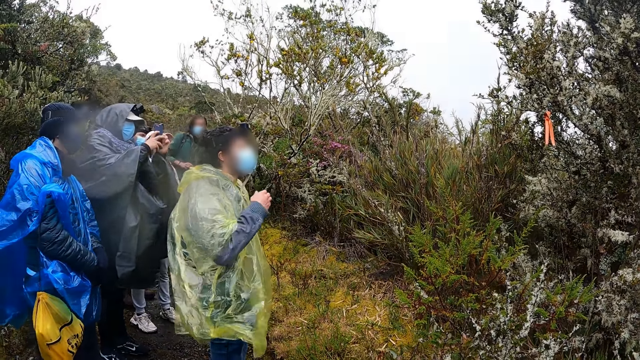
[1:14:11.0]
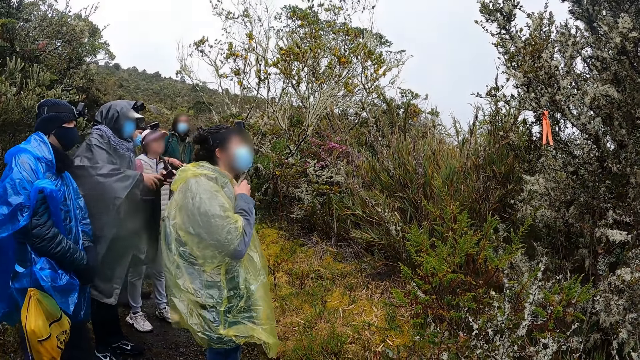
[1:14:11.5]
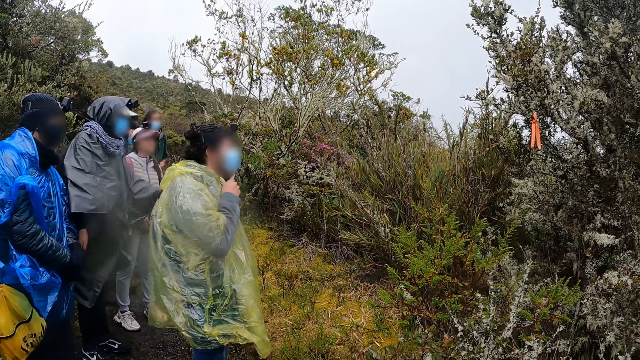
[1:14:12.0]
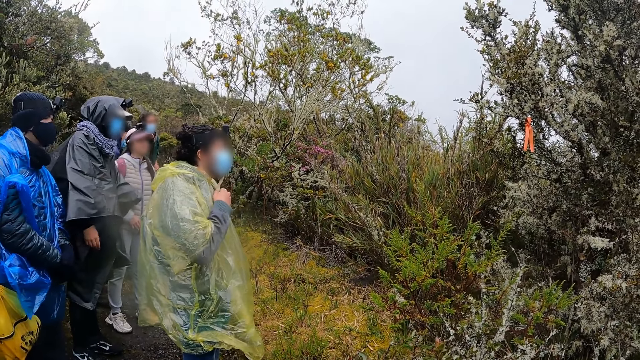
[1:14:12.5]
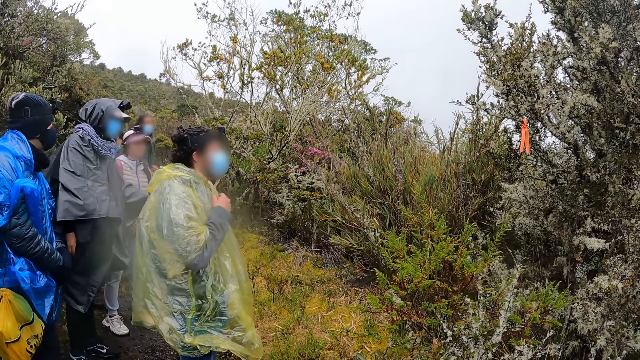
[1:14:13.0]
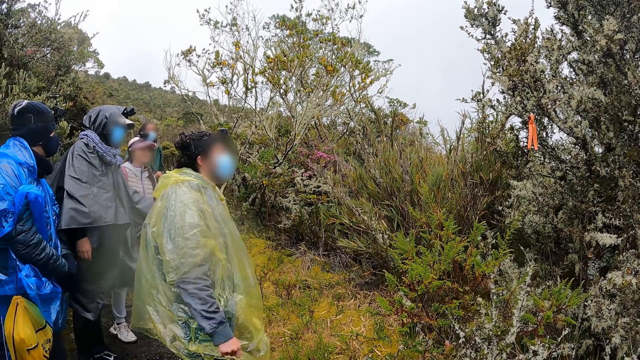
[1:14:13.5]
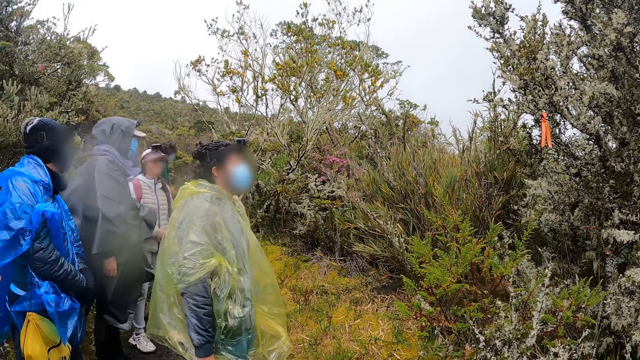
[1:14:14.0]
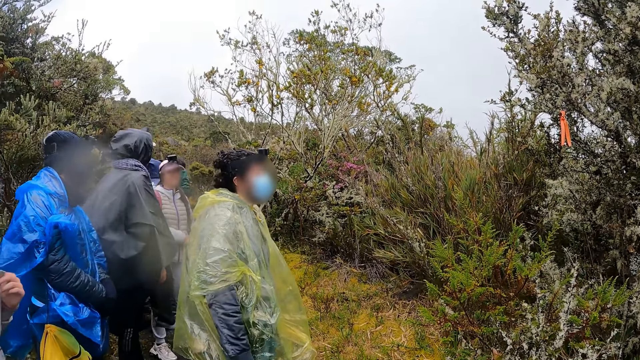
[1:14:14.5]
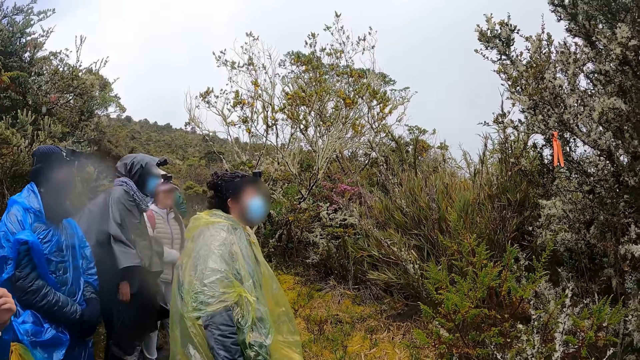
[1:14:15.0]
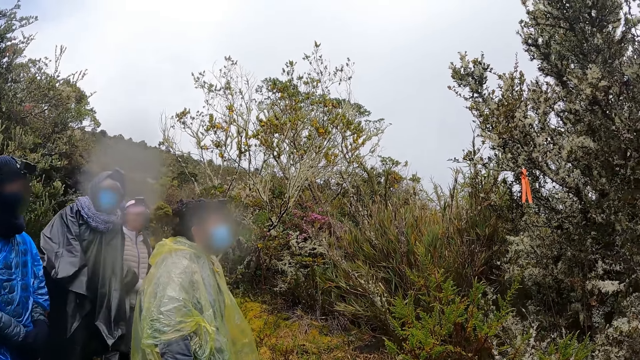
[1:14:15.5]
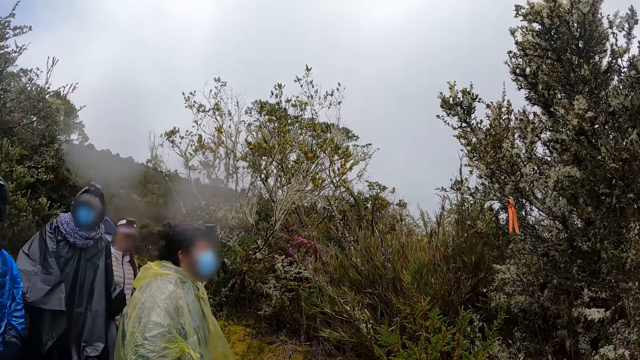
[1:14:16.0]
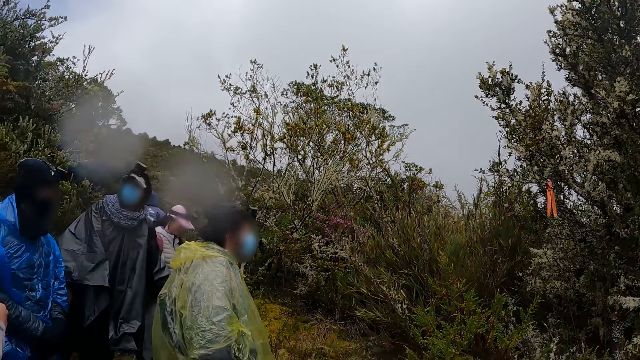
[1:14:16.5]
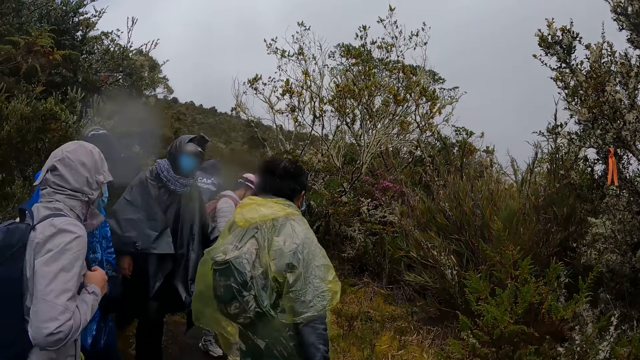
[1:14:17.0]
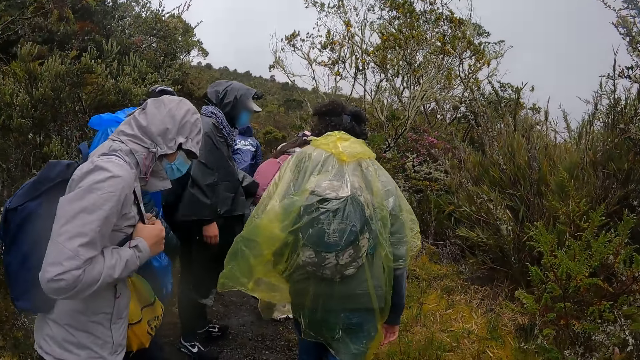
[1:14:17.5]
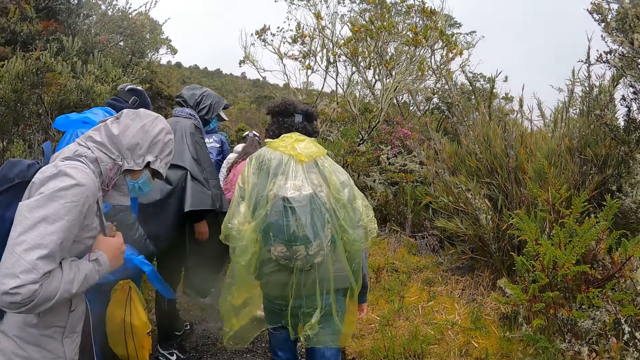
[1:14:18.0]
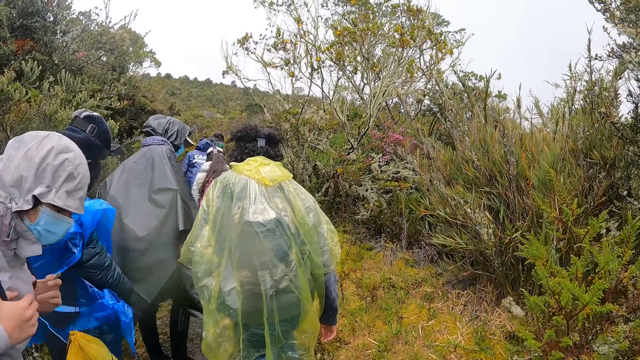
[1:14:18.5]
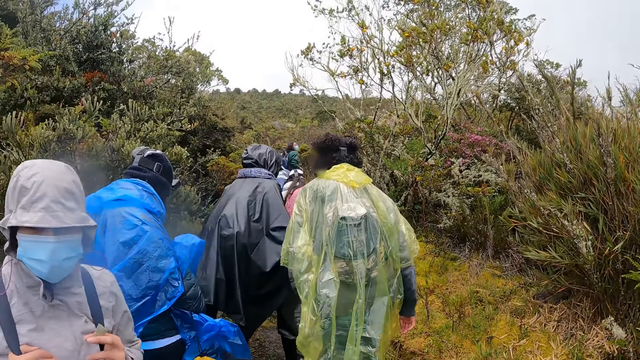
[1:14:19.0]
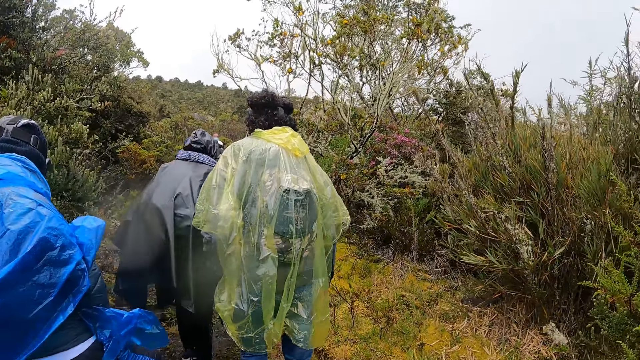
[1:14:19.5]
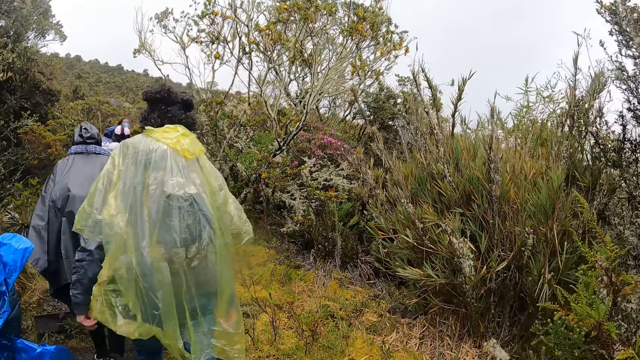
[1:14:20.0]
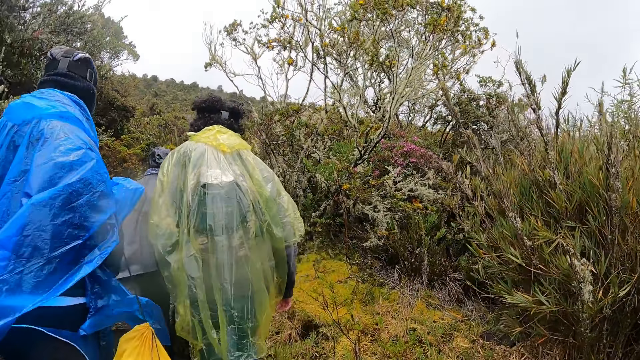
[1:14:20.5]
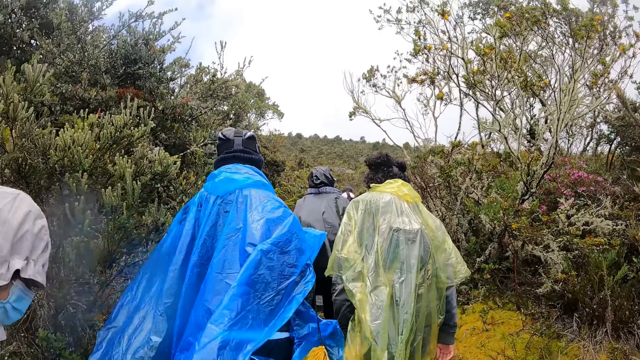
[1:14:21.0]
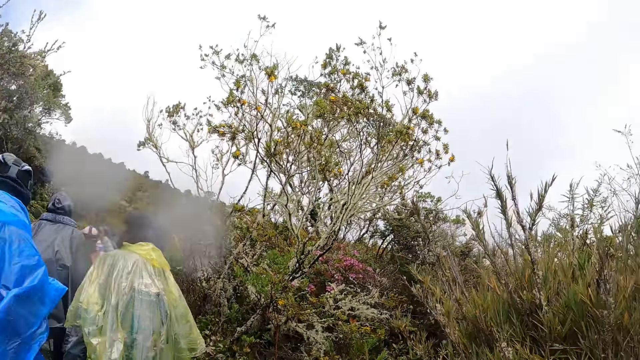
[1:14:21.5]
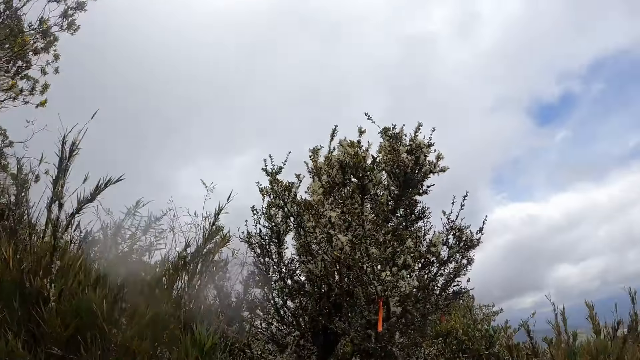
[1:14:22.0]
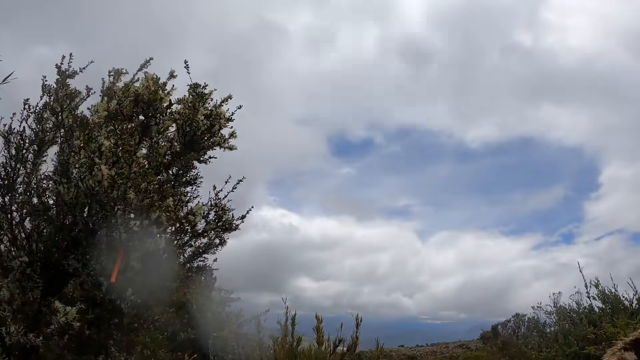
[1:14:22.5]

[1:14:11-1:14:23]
The camera wearer looks around. They walk on the steps.

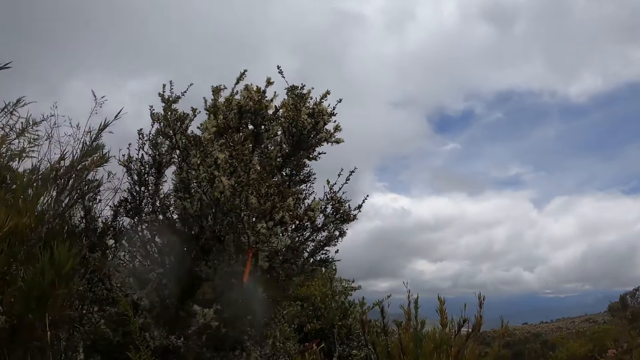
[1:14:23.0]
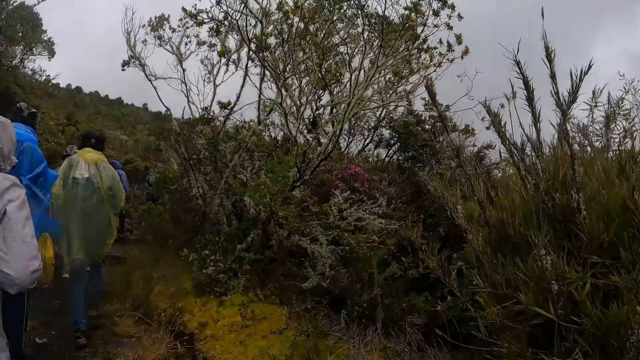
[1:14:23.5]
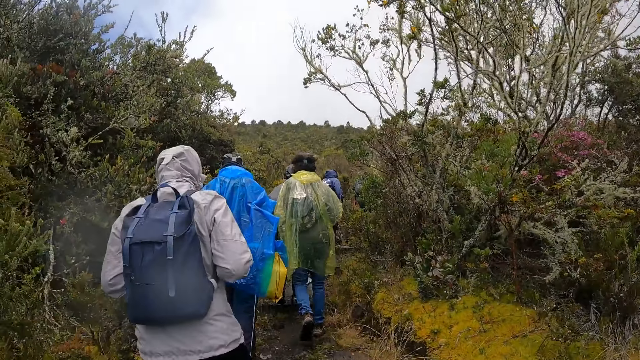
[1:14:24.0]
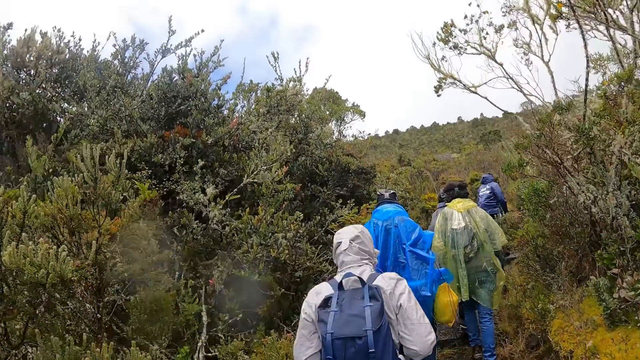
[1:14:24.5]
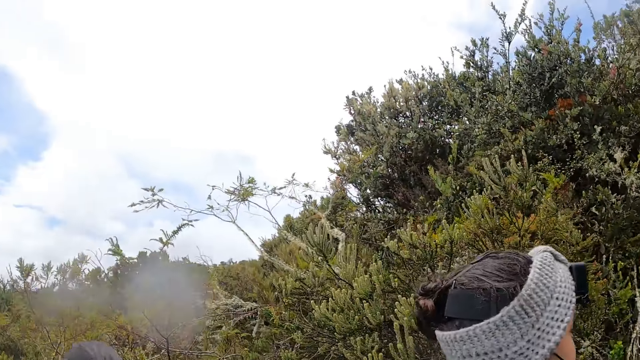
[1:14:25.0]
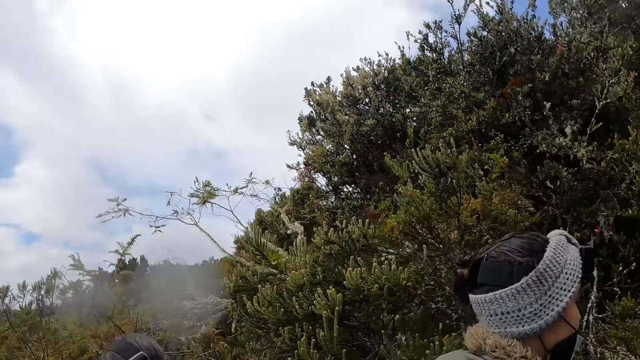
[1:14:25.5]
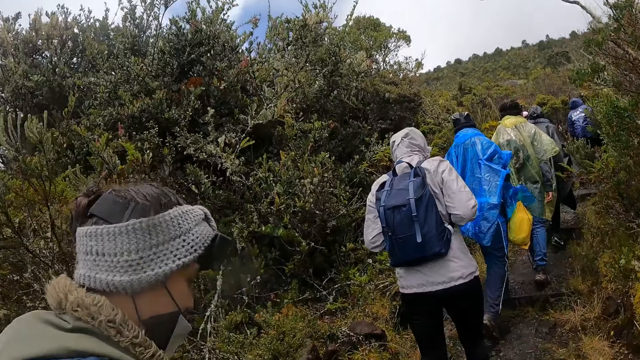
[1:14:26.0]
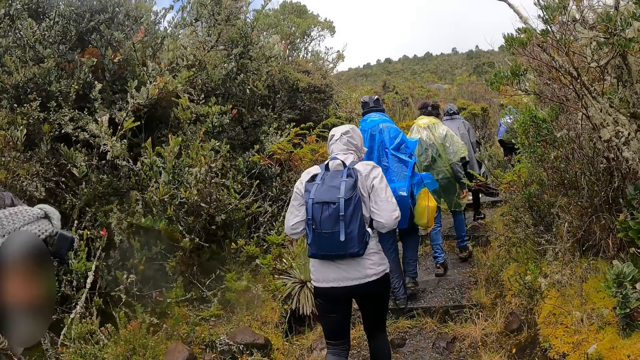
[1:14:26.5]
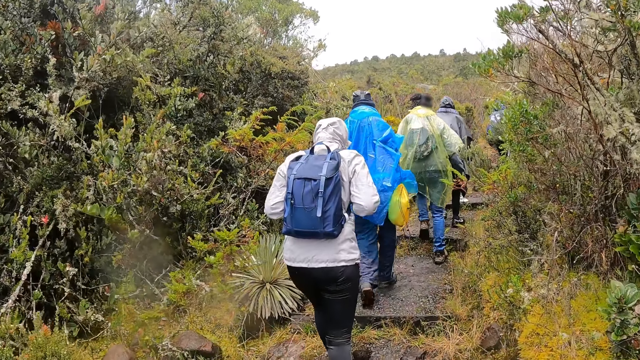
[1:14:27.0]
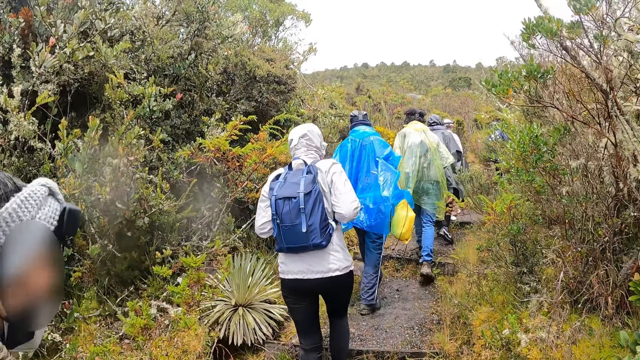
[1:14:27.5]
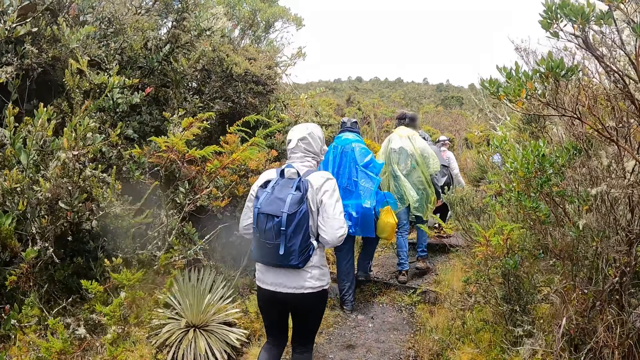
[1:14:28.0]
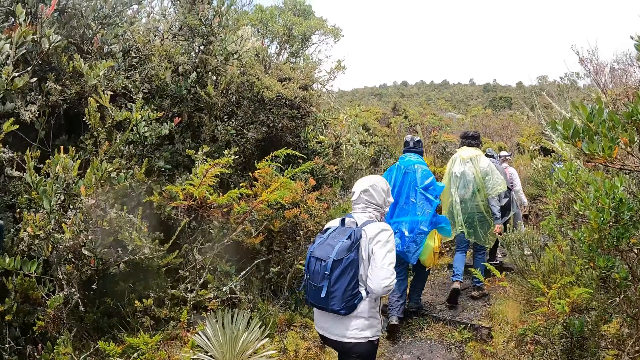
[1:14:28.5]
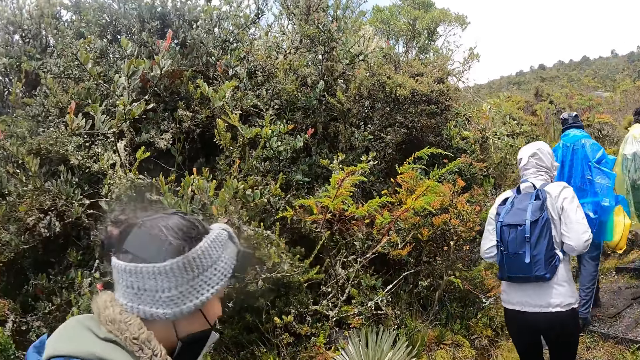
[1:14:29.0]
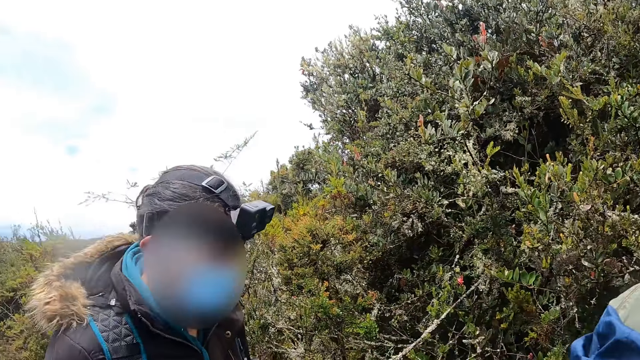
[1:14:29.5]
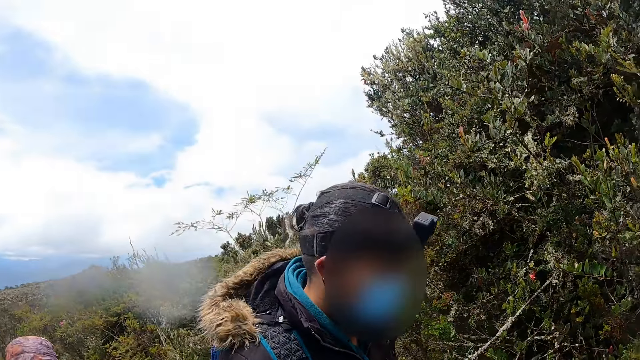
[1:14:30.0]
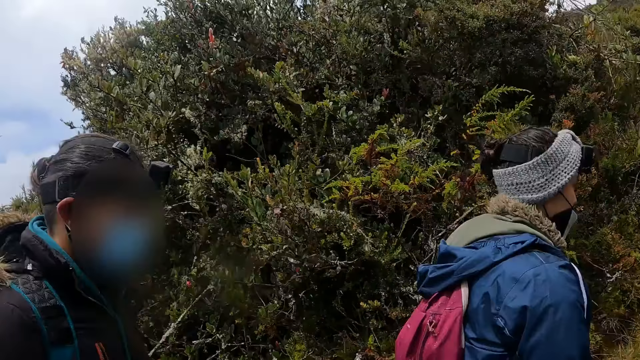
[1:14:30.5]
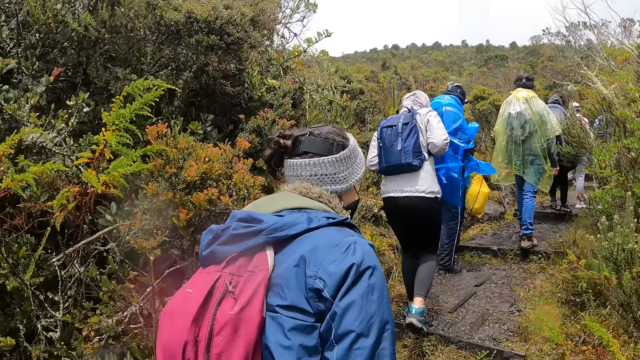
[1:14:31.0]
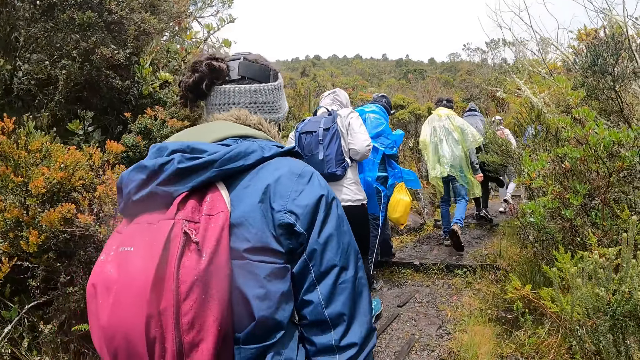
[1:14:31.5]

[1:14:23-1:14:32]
The camera wearer walks on the steps.
